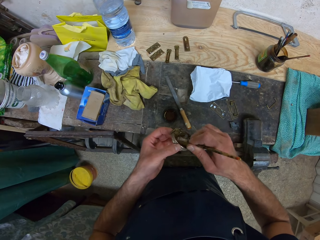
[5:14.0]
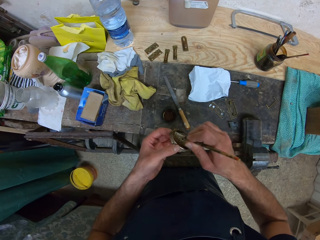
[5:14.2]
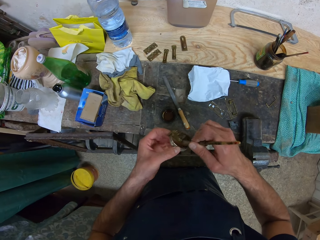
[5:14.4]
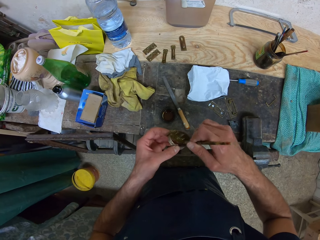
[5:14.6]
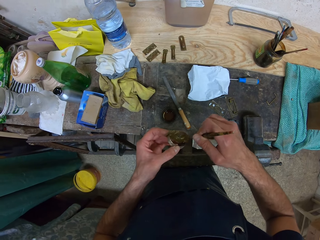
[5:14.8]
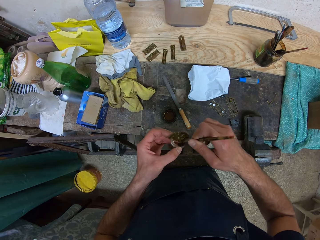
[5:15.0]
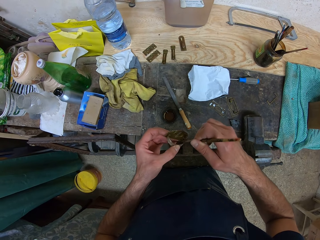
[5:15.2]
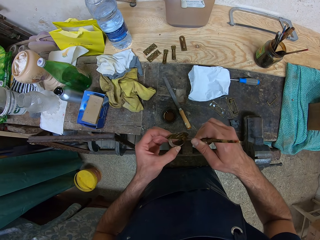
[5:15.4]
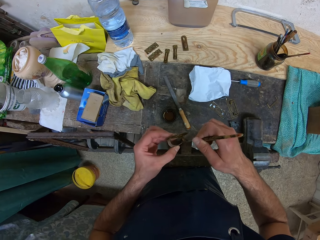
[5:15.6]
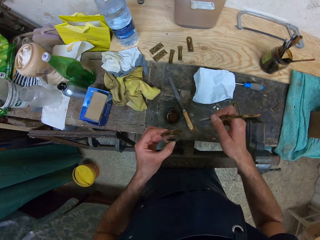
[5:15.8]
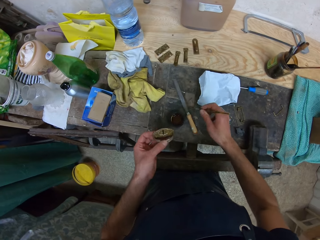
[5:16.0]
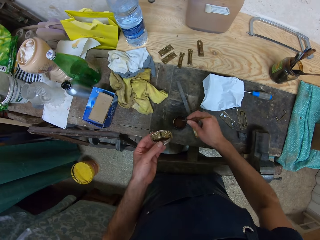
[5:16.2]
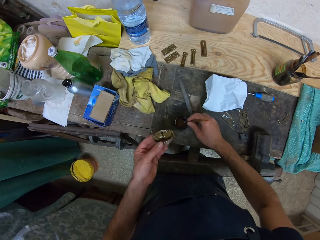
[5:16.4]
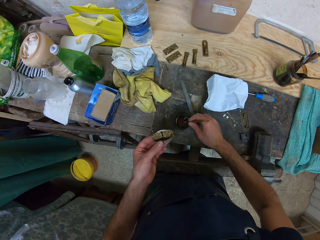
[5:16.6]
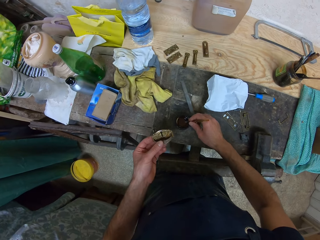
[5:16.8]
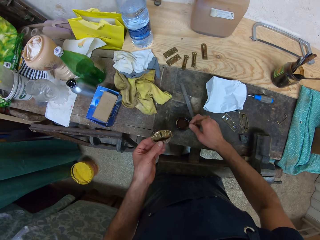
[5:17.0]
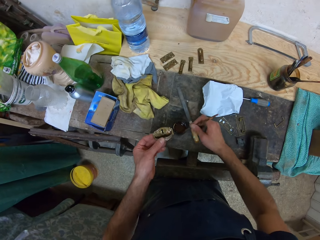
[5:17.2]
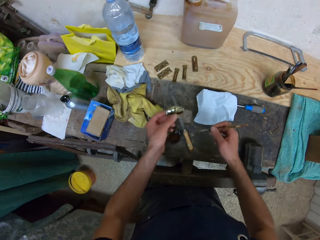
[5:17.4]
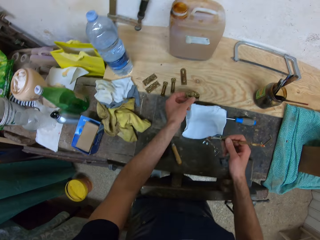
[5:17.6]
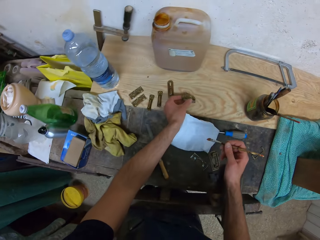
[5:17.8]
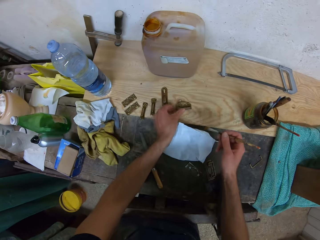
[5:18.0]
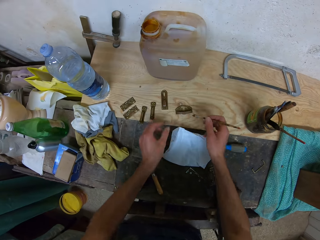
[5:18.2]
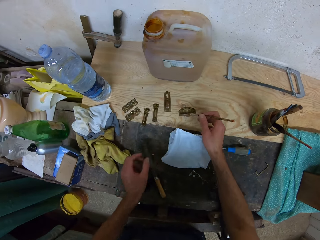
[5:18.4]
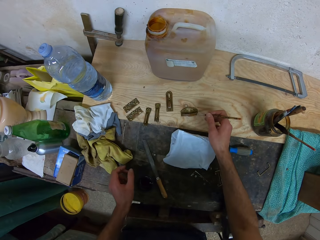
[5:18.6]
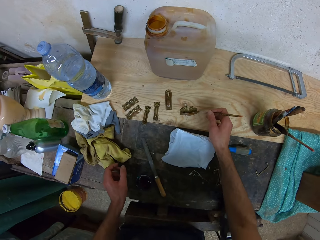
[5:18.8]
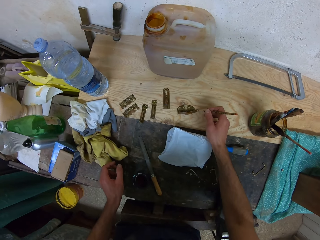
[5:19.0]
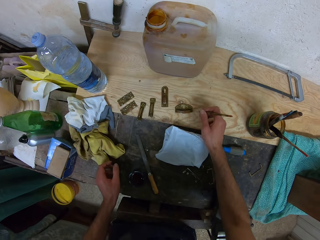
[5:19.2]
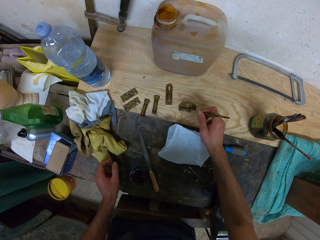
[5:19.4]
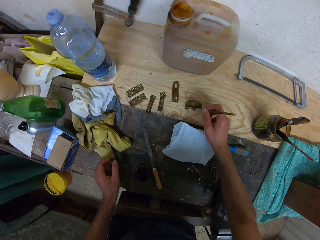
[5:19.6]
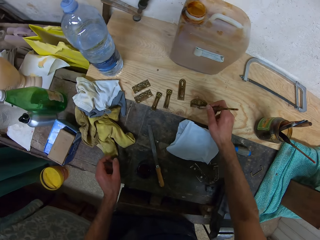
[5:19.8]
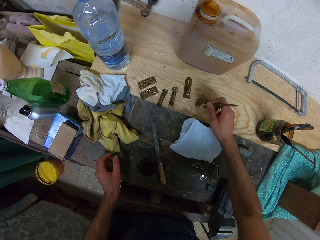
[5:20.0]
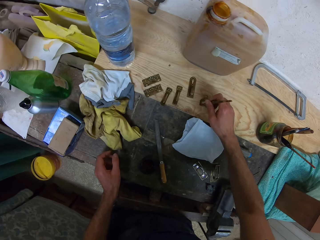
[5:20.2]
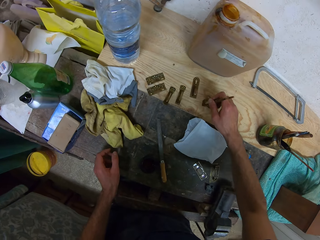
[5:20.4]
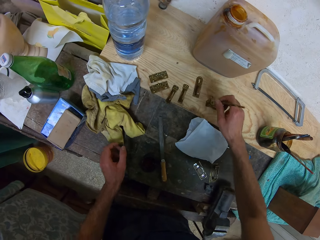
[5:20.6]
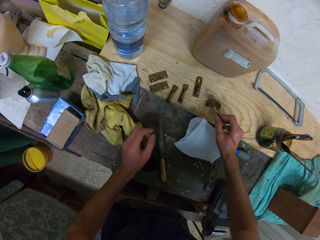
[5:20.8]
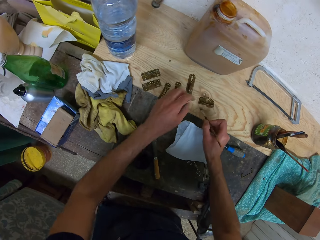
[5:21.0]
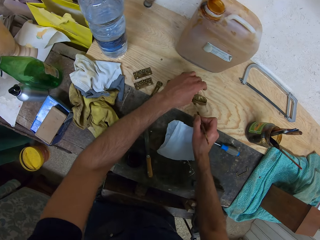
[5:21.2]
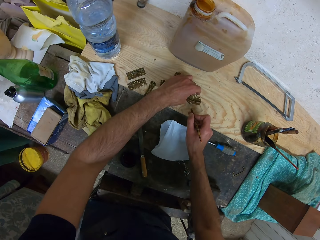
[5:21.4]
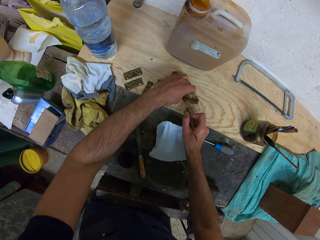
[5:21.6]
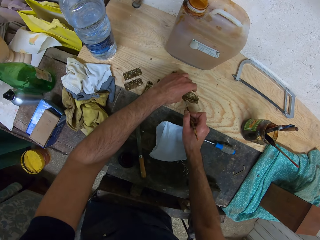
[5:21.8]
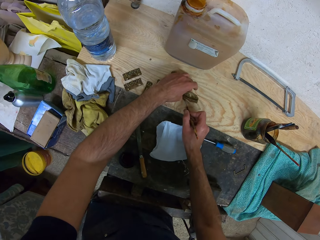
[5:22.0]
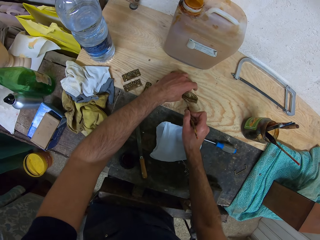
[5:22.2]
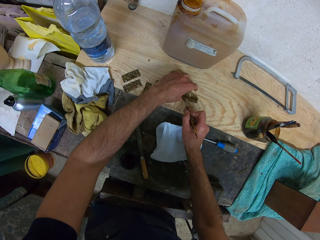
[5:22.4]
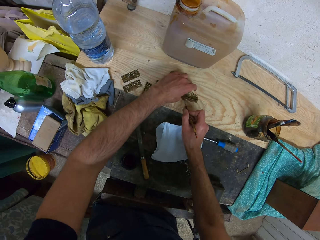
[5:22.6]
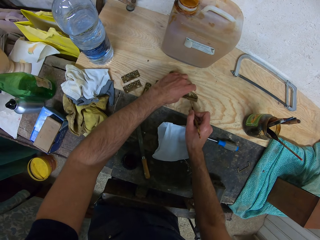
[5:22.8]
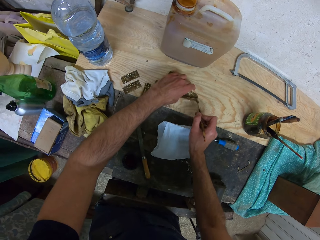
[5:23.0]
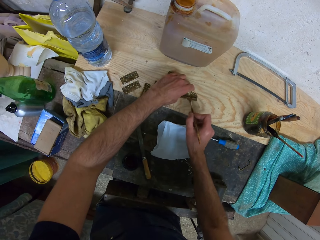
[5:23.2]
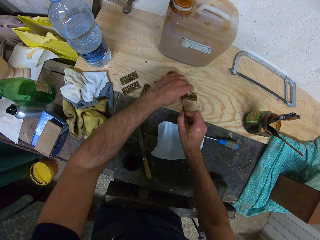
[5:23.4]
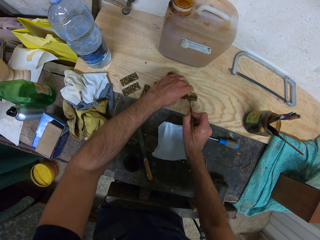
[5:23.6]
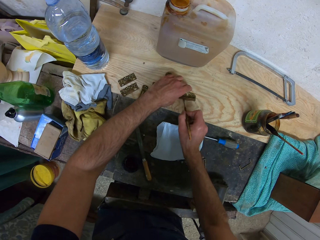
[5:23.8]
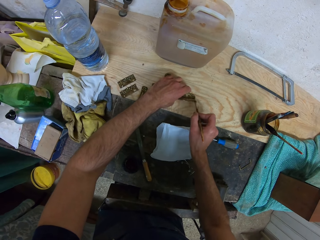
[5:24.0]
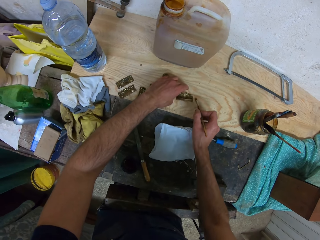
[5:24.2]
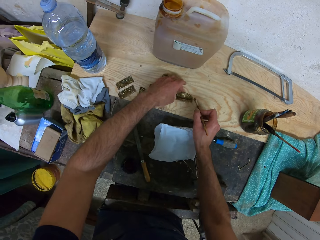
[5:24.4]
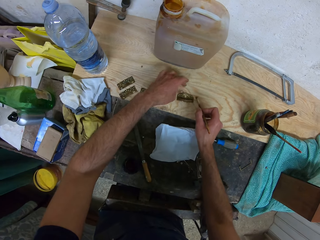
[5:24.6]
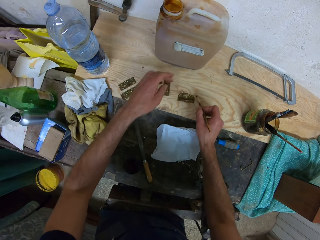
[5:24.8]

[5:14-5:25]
The camera wearer dips the brush in paint. He drops the metal handle in his left hand on the worktable. He paints the metal handle with the brush in his right hand. He holds the metal handle in position with his left hand. He paints the metal handle.

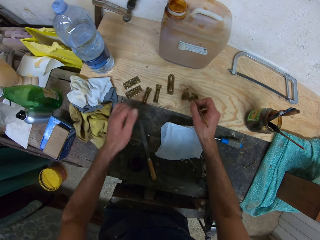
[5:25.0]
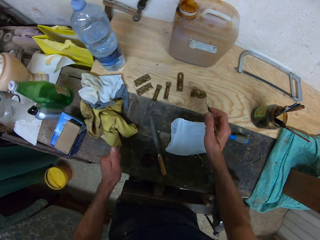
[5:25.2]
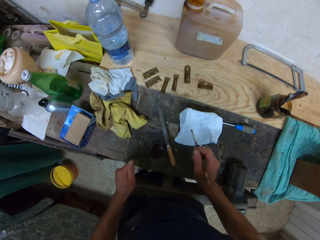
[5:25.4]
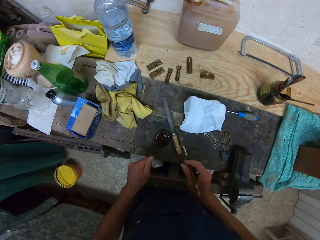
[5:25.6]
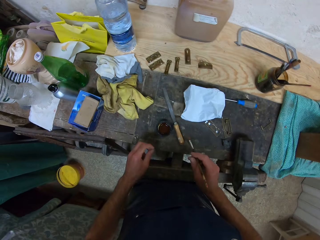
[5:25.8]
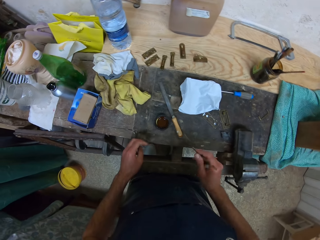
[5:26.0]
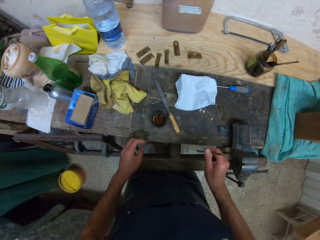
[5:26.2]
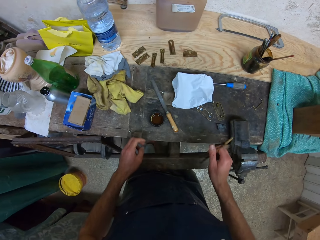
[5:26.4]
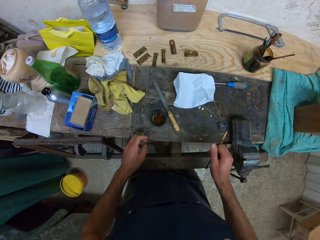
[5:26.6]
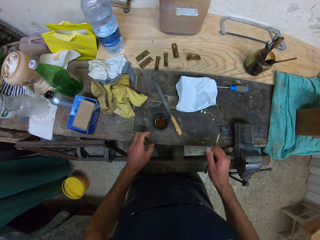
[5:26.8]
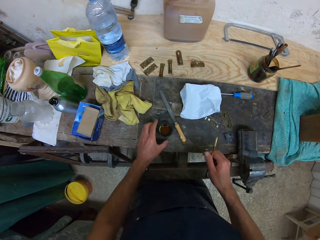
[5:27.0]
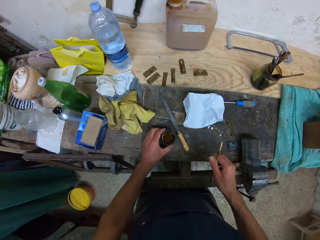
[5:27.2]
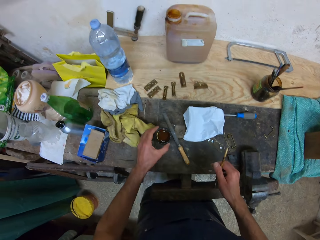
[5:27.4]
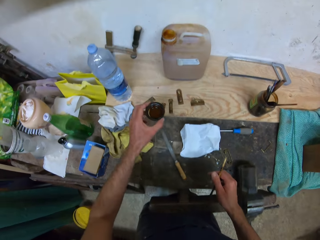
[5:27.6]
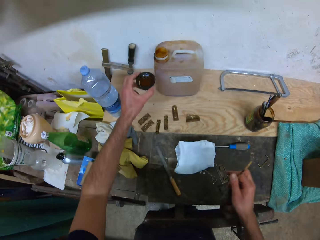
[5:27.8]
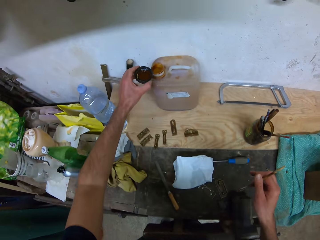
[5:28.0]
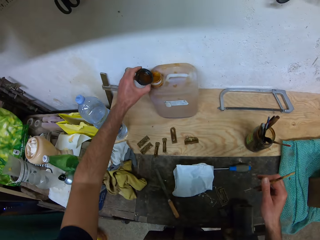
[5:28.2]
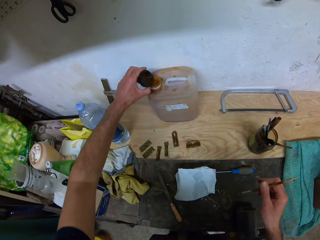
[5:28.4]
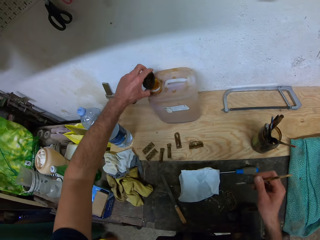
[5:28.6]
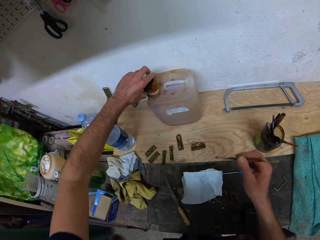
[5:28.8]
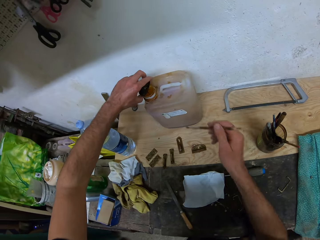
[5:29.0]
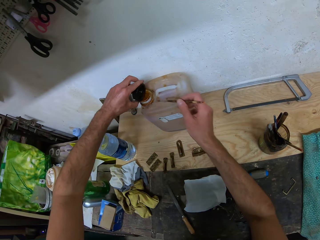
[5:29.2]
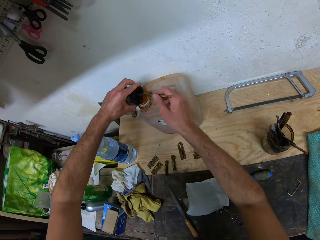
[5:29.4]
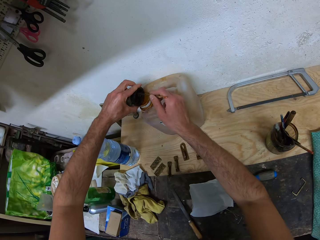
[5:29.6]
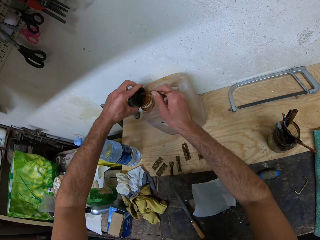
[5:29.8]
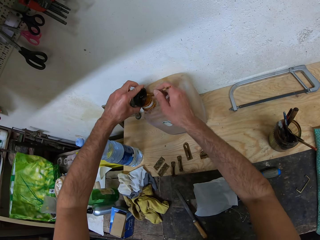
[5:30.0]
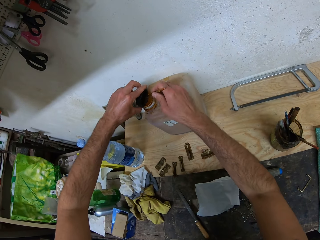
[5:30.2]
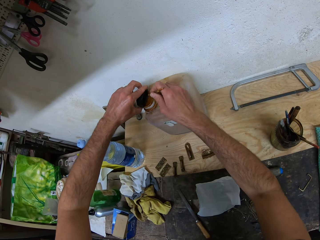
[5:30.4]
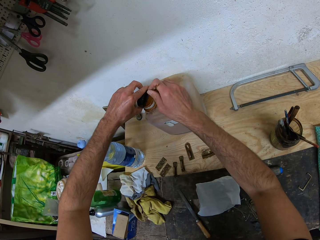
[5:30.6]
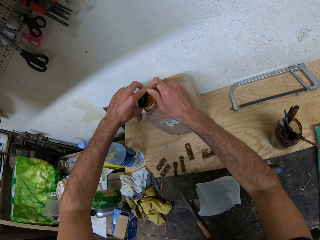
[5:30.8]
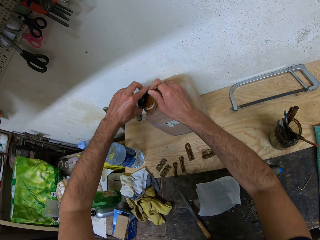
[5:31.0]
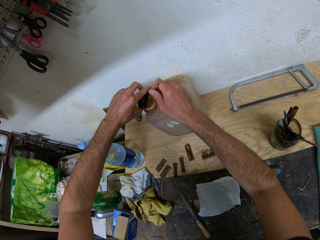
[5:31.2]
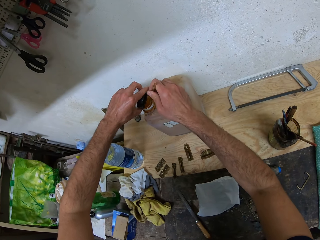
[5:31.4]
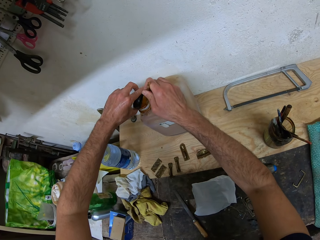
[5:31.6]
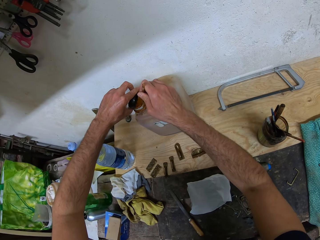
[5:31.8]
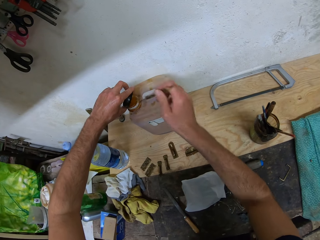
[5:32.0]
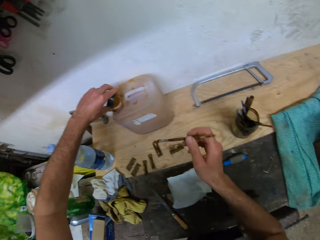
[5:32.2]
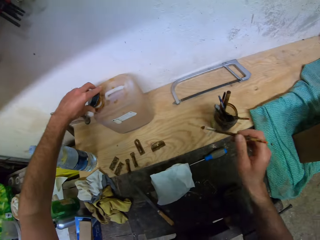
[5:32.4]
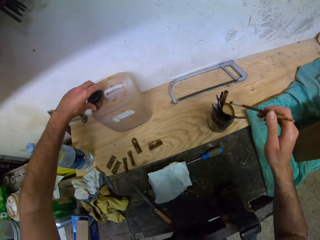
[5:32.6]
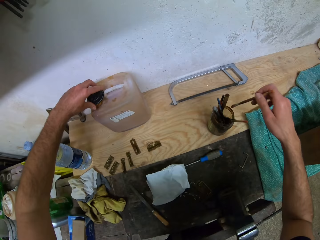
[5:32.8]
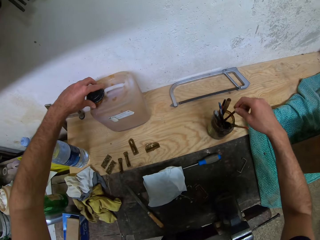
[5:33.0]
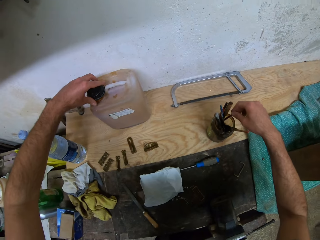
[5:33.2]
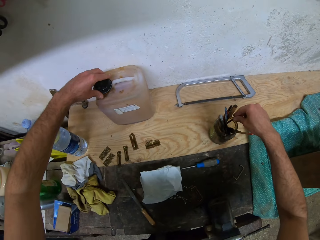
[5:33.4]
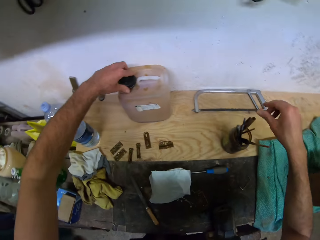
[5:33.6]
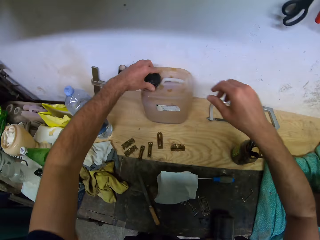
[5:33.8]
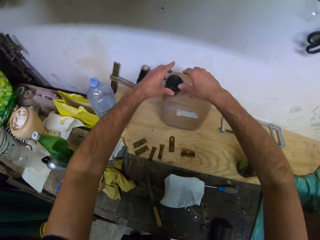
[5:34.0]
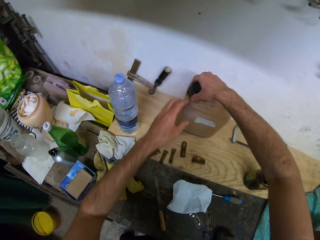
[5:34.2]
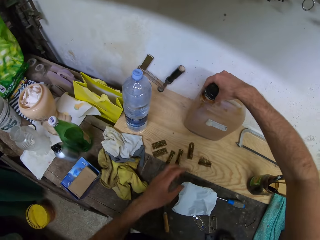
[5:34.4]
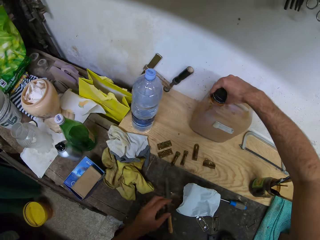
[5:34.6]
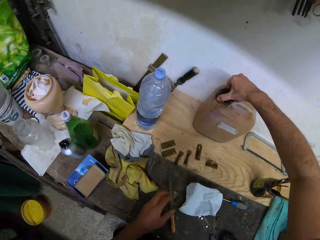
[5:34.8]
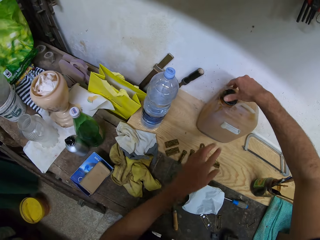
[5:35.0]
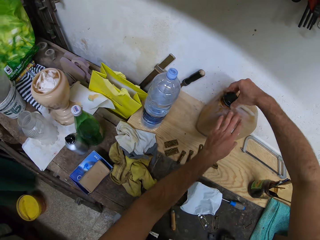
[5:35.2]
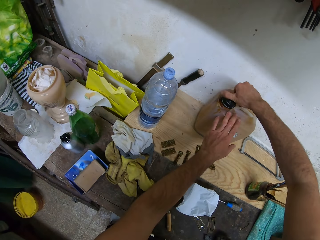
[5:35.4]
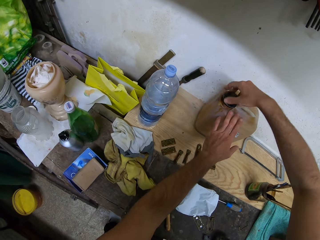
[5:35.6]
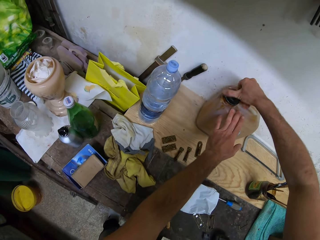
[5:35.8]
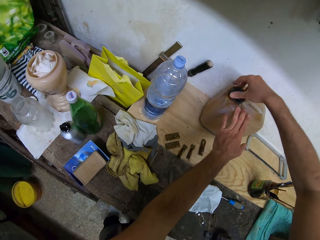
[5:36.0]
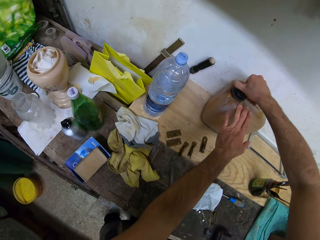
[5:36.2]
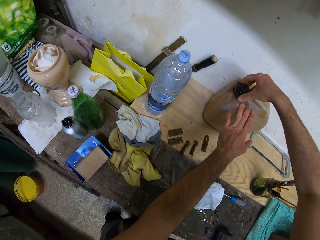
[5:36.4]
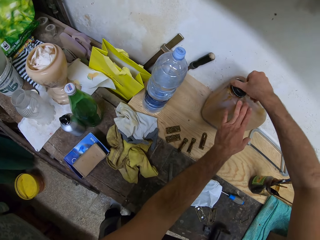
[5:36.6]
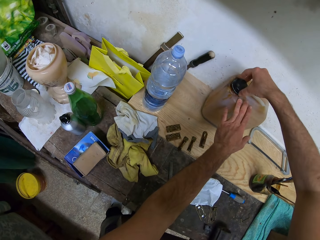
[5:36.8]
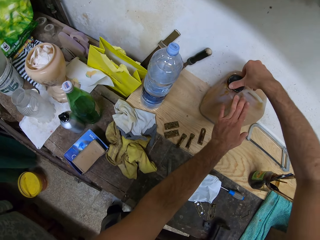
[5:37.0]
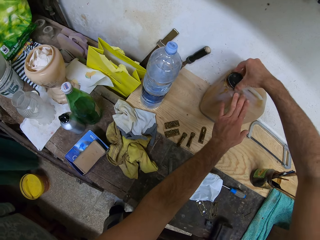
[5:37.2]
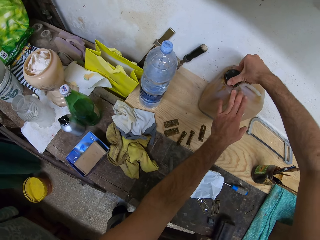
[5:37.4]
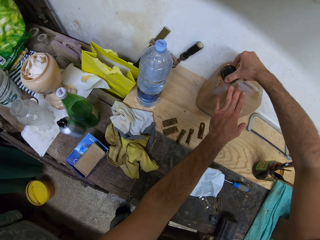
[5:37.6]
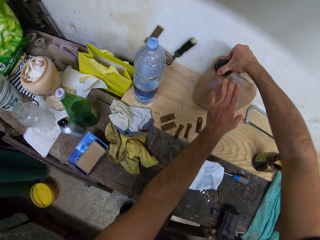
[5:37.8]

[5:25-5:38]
The camera wearer holds the brush. He picks a paint from the worktable. He pours the paint in the keg cap into the keg or jerrycan on the table with his left hand. He wipes the keg cap with the brush in his right hand. He stirs the paint with the brush. He removes paint from the lid. He covers the keg with the lid with his left hand. He drops the paint brush in a paint brush container with his right hand. He covers the keg with his right hand. He holds the keg lid and tightens the keg lid. He places his left hand on the keg. He tightens the keg lid.
